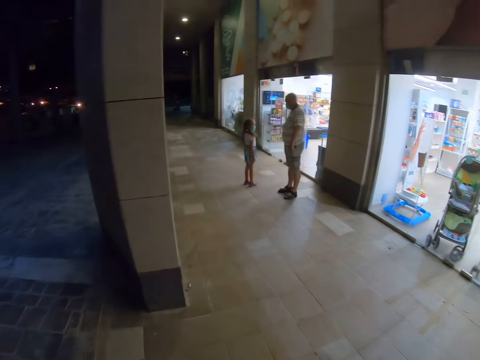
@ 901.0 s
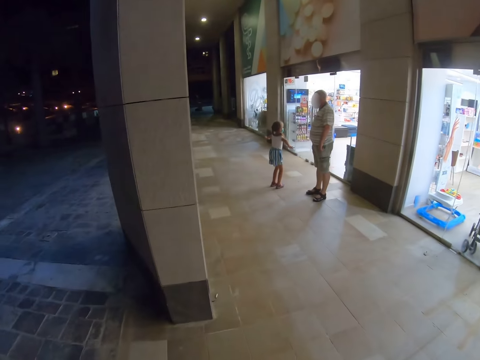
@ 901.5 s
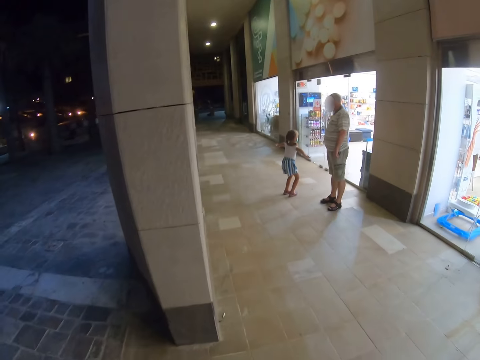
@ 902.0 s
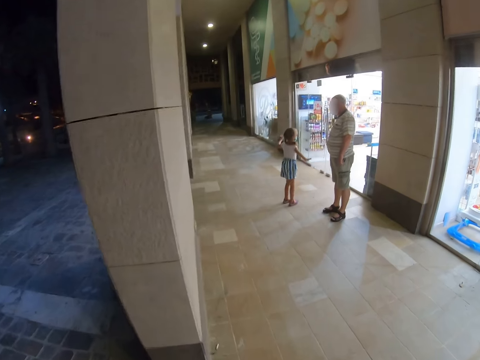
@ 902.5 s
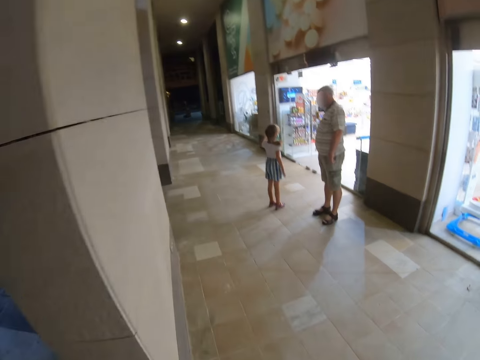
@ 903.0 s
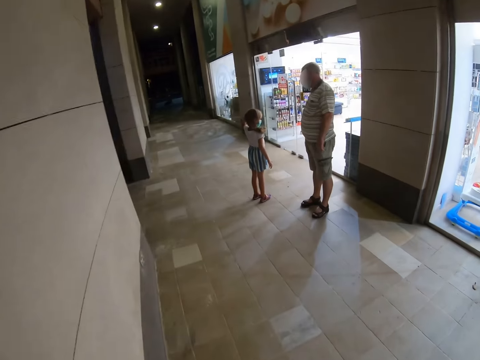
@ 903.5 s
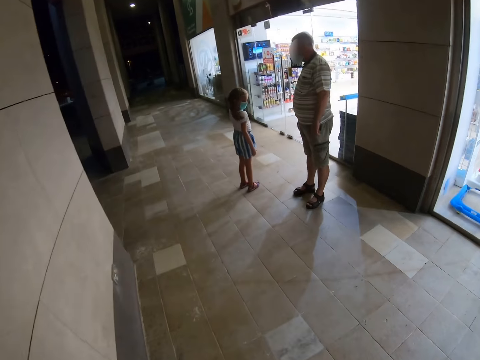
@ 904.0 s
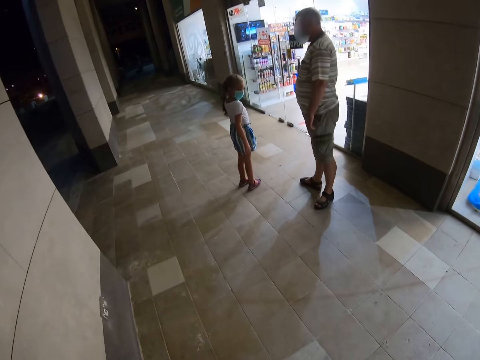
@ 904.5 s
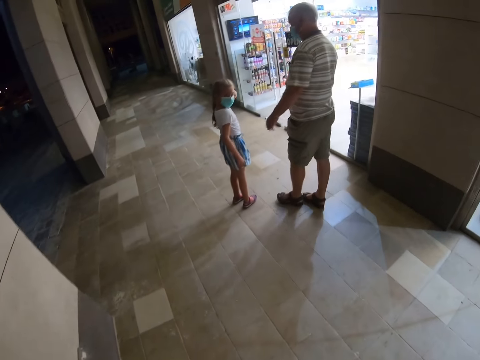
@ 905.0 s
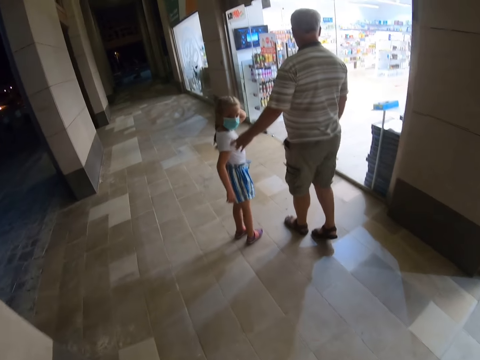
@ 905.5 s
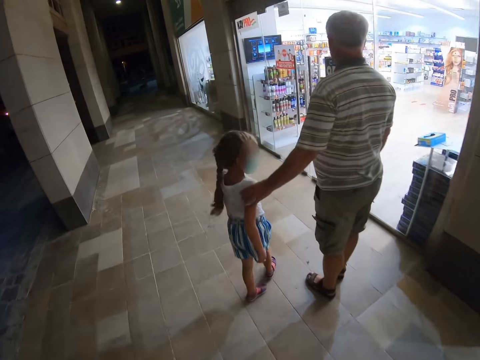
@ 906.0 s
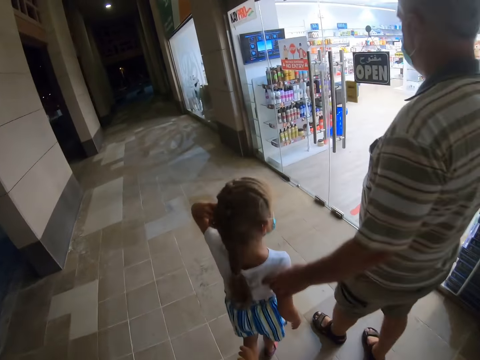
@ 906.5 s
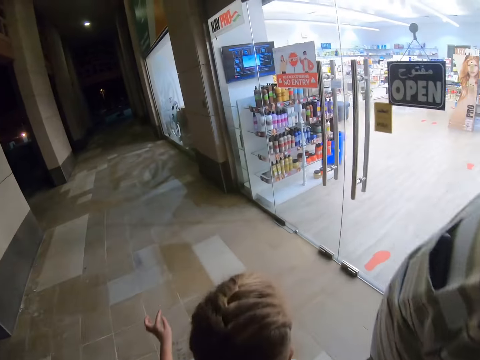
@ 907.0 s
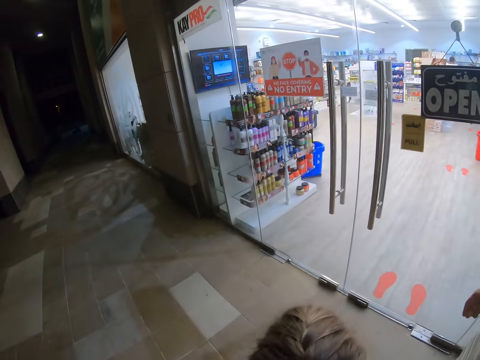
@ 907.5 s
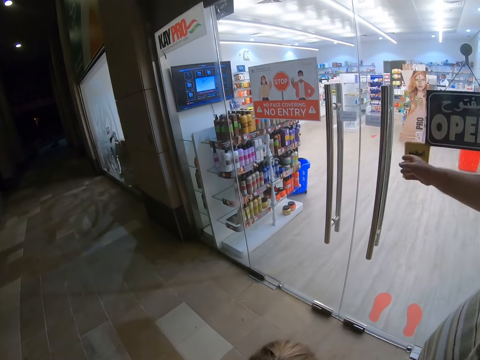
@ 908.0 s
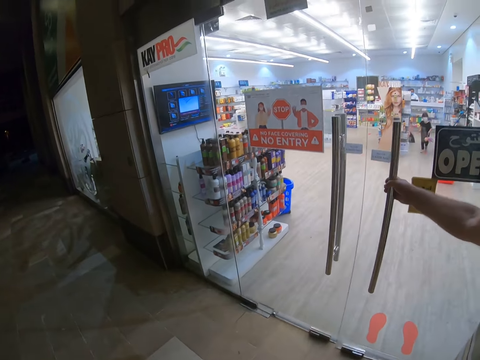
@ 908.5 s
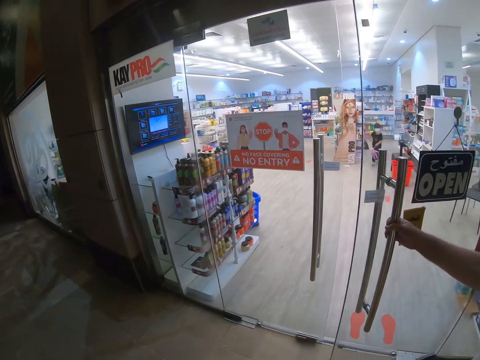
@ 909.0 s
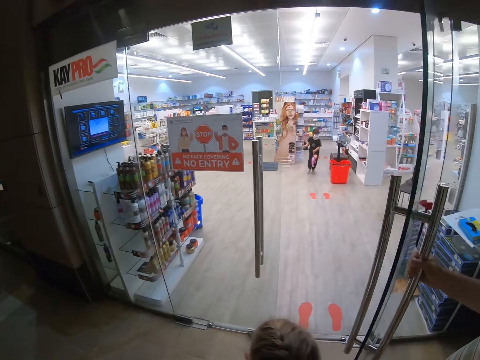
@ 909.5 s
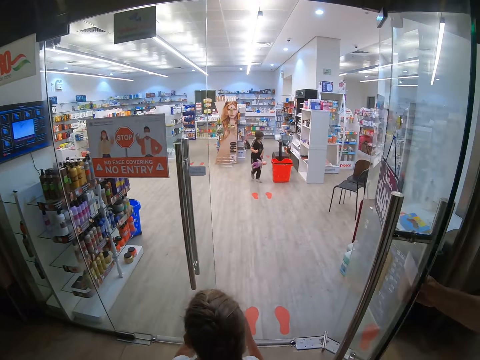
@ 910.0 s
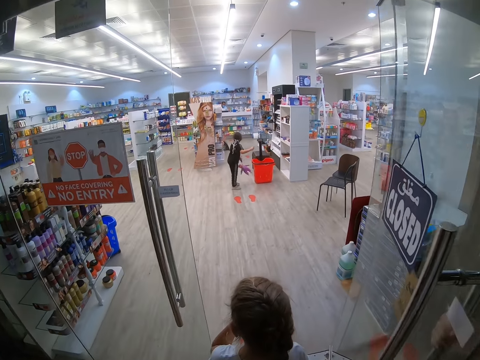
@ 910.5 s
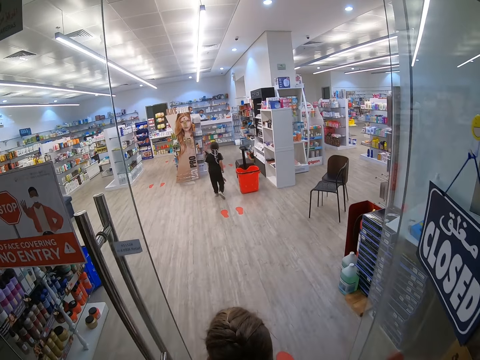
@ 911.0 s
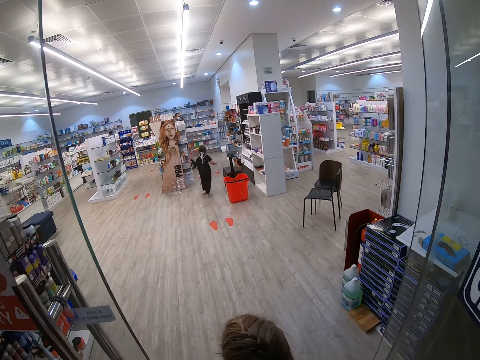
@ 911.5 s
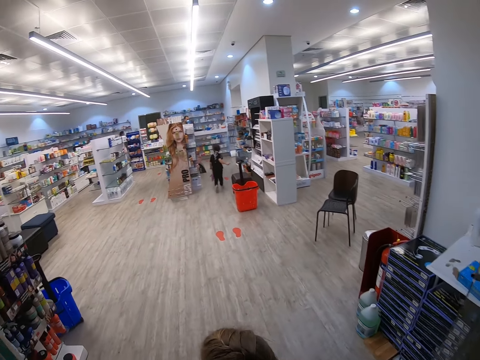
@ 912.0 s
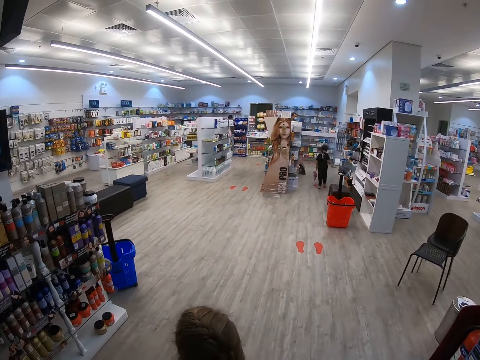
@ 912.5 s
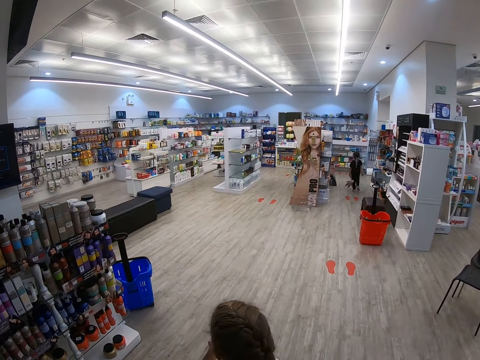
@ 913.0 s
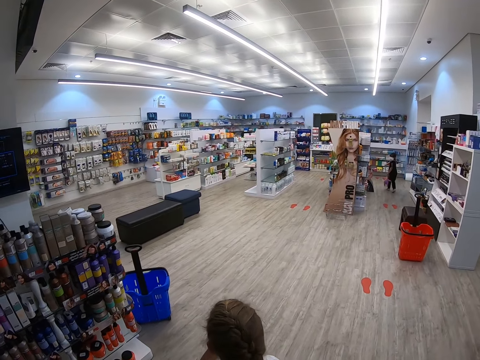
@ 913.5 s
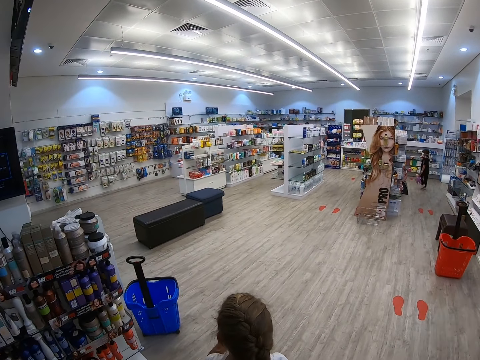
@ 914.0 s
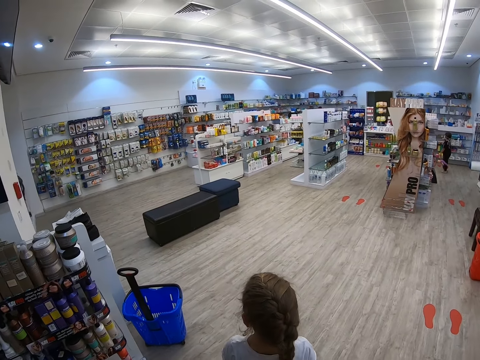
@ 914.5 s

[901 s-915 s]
The camera wearer walks around. The man opens the door. The camera wearer enters the supermarket. The child walks in.

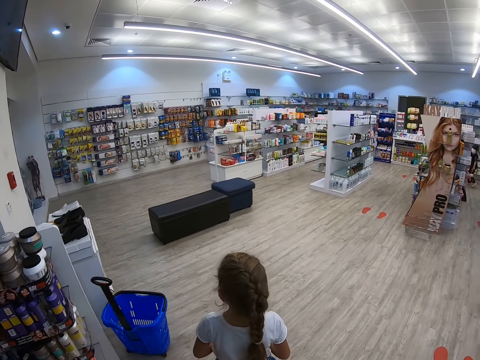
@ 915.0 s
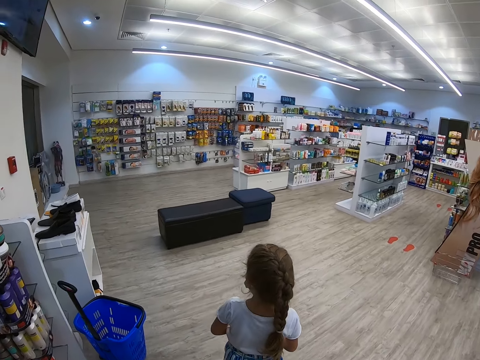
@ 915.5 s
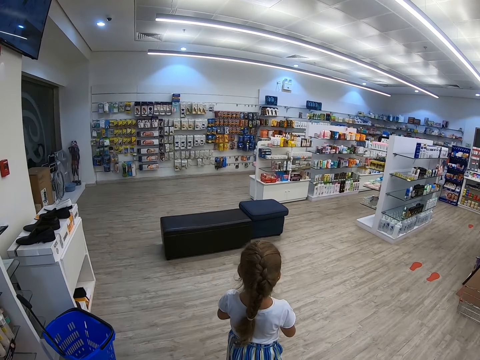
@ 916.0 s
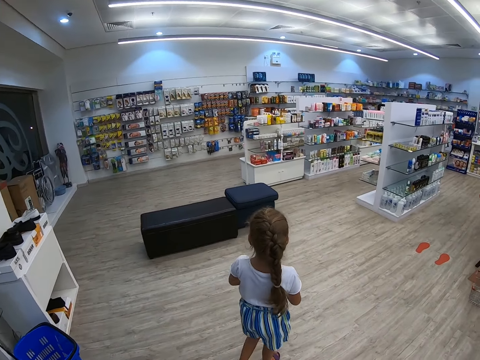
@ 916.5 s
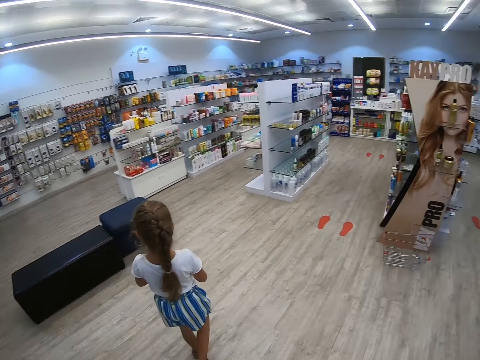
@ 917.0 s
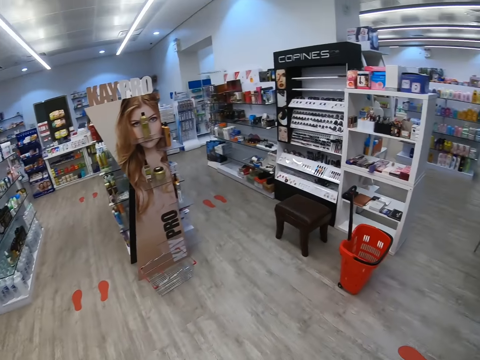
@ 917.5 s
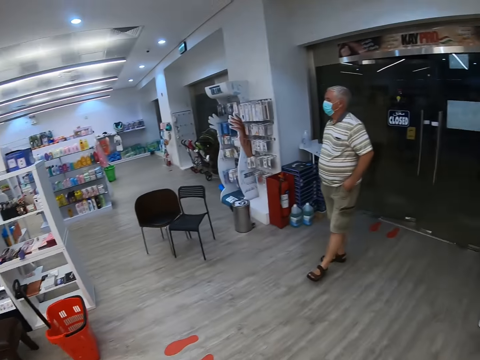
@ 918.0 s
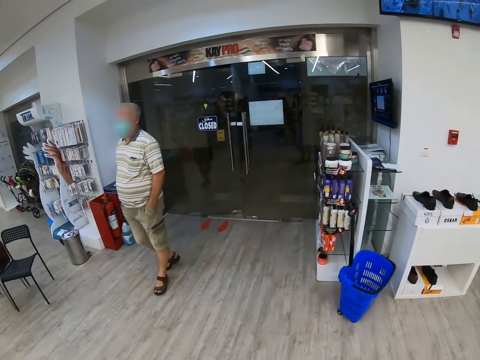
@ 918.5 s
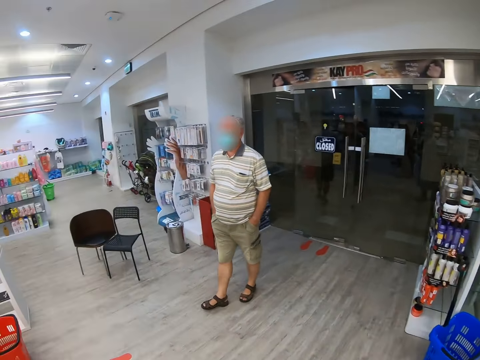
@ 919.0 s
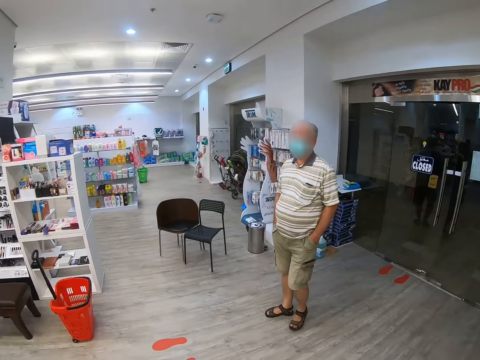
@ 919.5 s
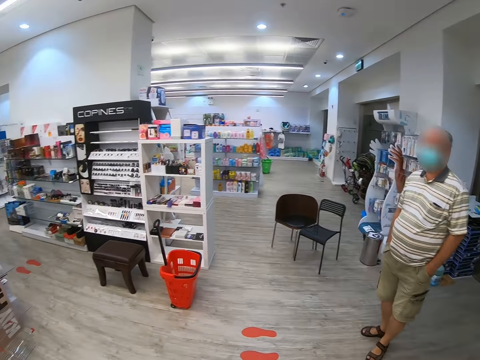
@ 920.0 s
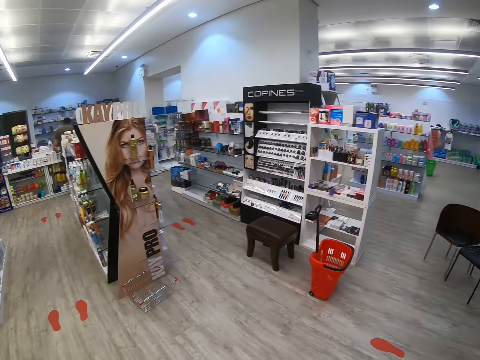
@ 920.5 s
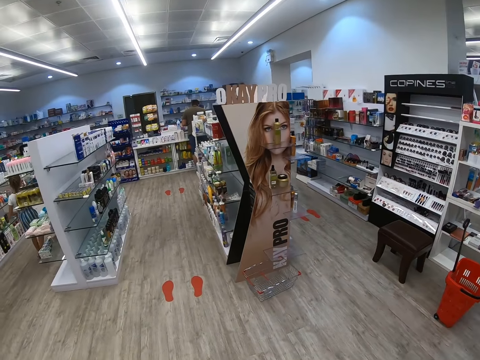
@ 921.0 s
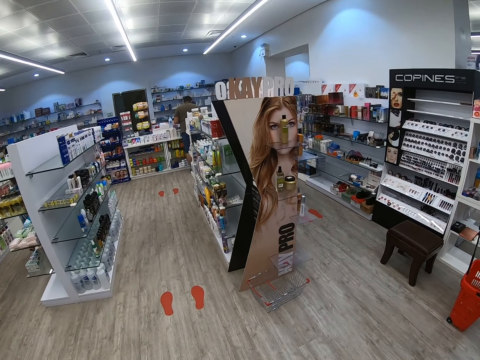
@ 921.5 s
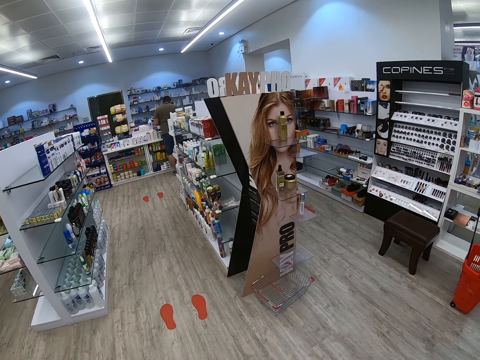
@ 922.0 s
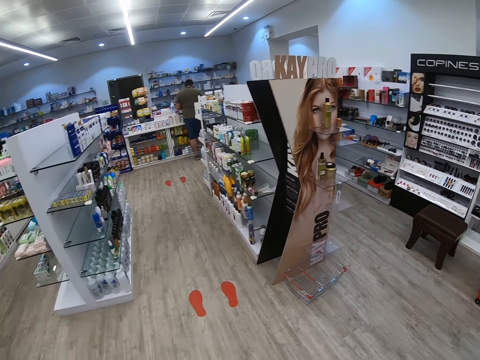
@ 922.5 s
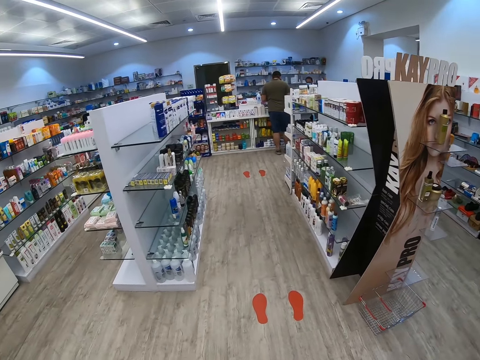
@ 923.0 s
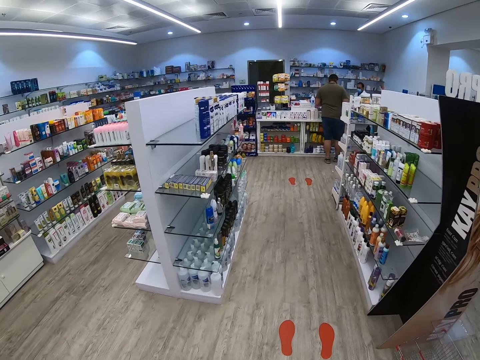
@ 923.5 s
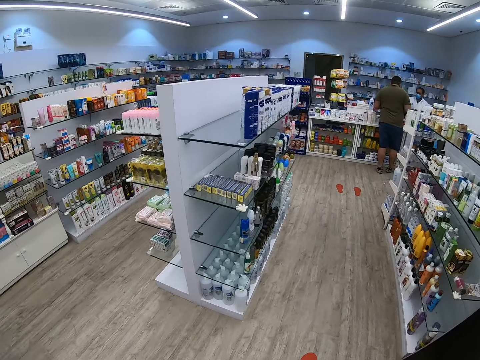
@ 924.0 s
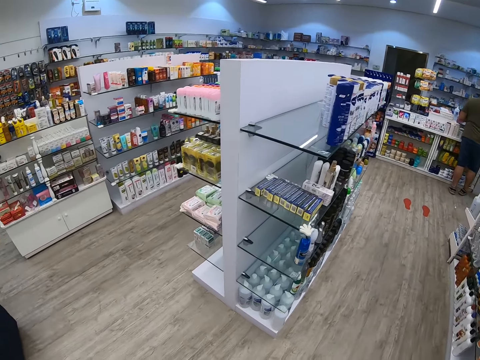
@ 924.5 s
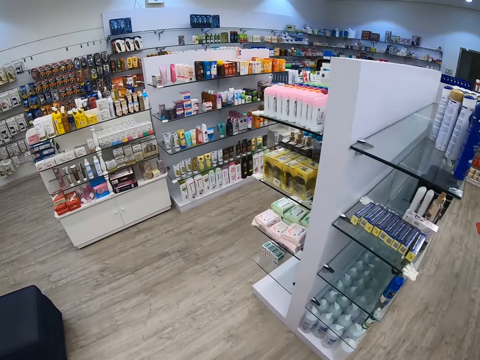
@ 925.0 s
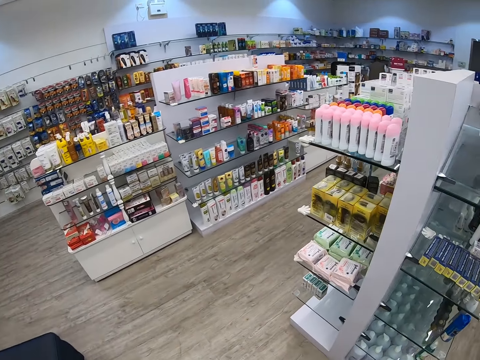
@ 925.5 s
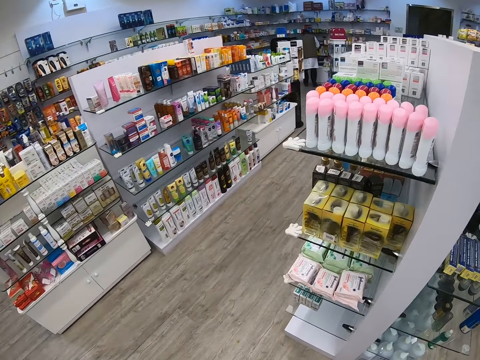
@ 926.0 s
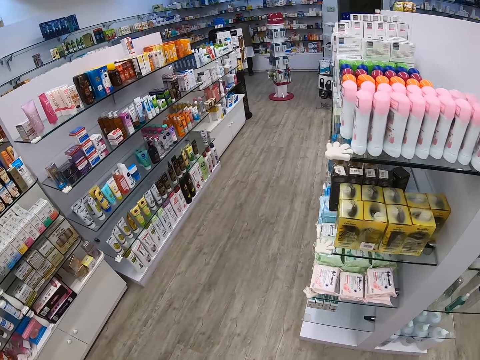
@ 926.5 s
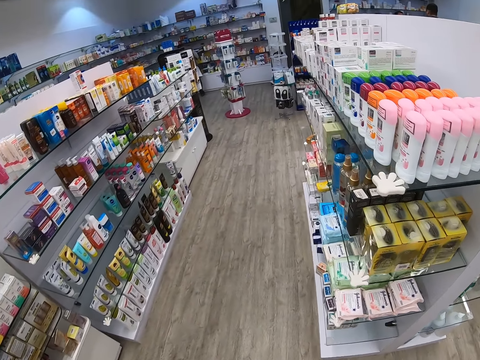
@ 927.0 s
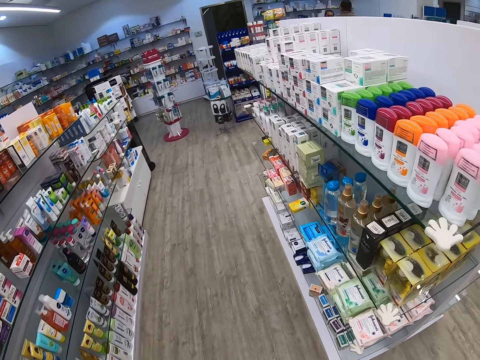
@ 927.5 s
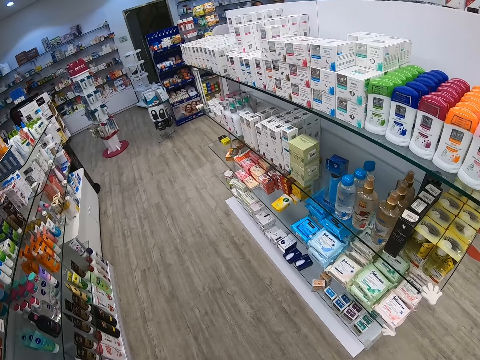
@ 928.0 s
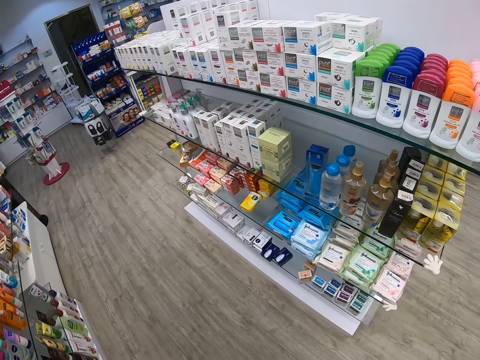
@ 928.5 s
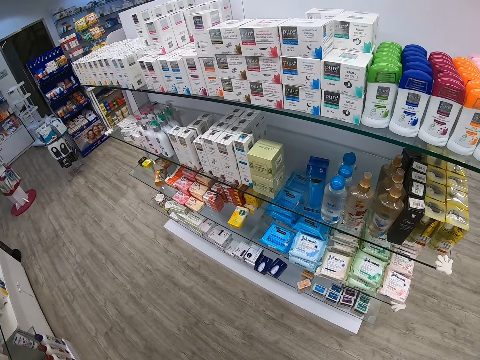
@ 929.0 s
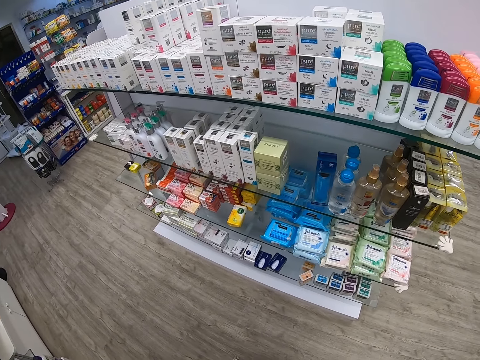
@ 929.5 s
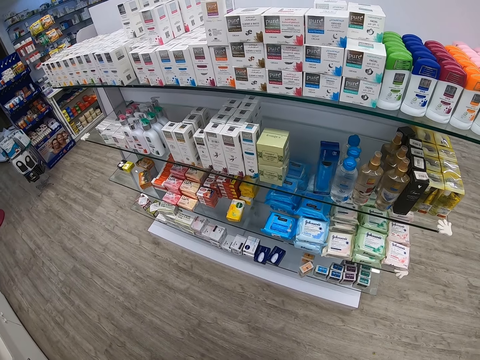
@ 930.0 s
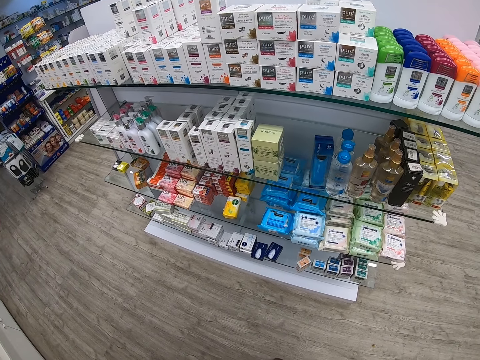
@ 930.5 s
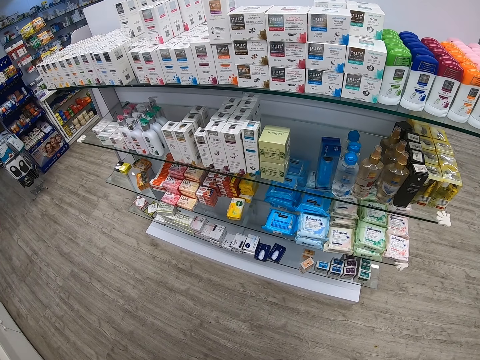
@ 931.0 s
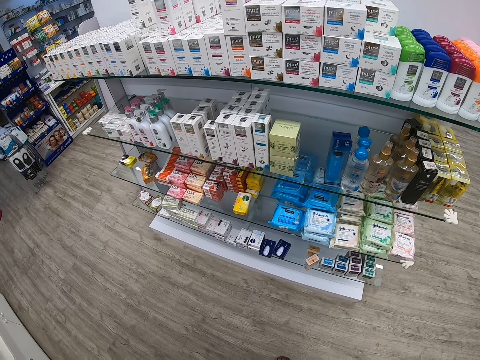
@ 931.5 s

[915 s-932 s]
The camera wearer moves in the supermarket. They look around and walk around.
